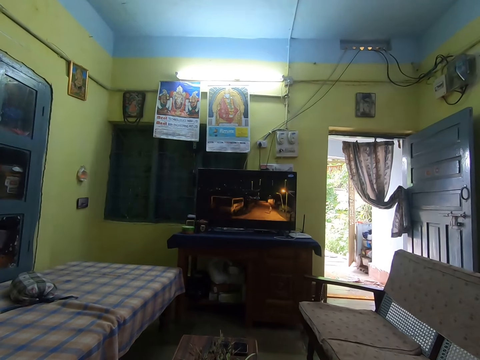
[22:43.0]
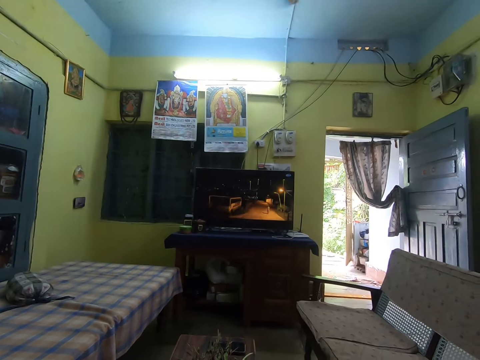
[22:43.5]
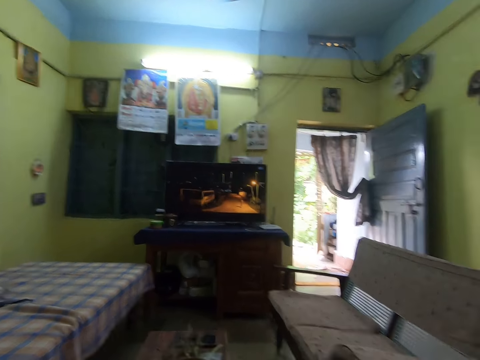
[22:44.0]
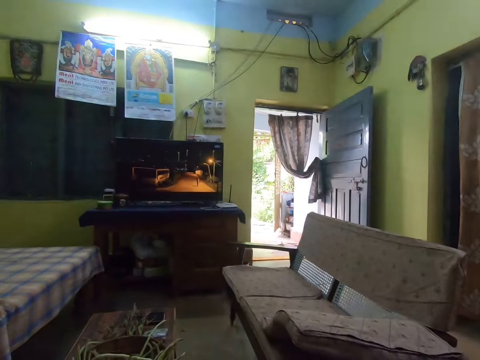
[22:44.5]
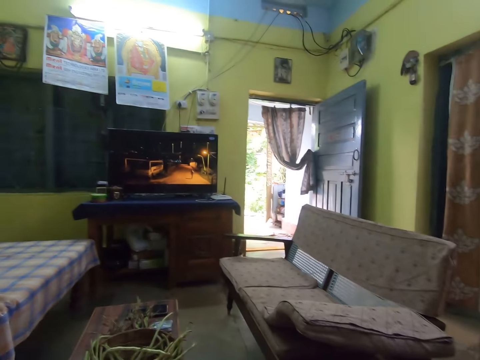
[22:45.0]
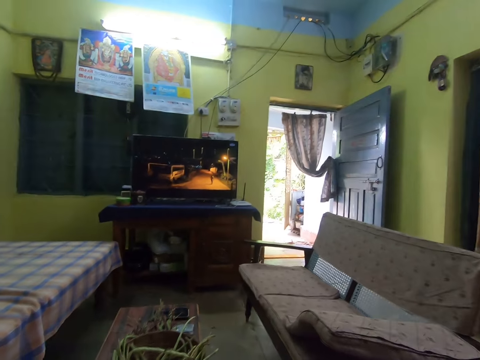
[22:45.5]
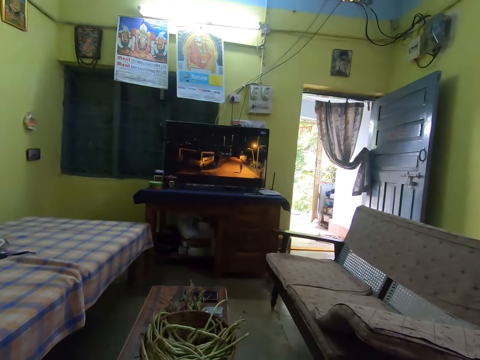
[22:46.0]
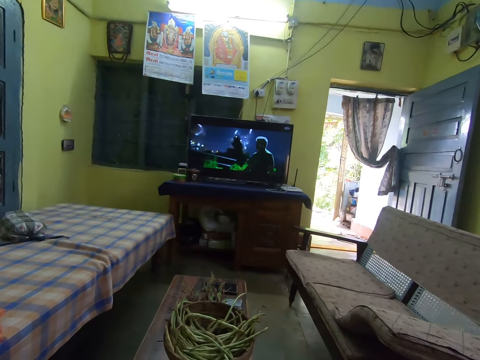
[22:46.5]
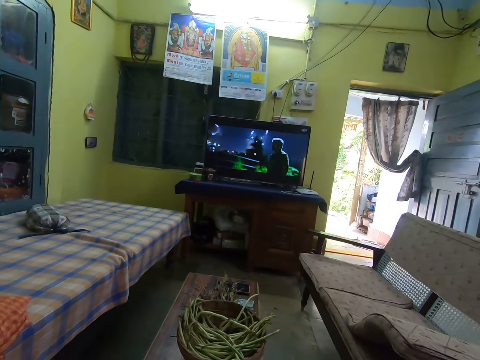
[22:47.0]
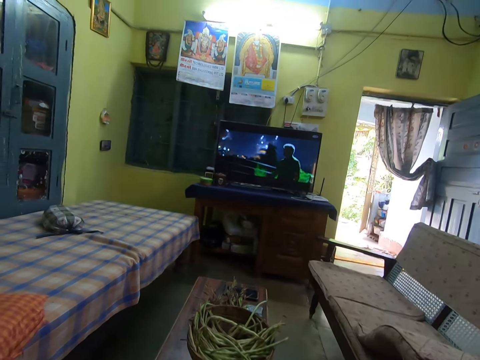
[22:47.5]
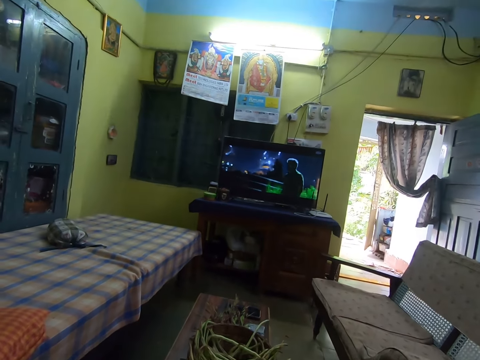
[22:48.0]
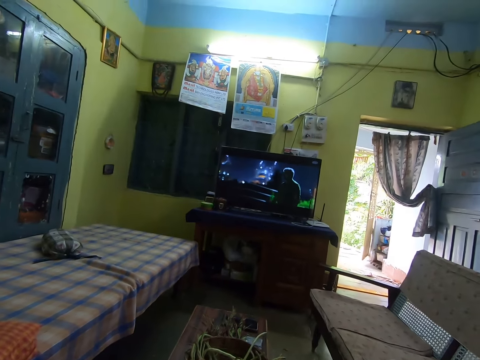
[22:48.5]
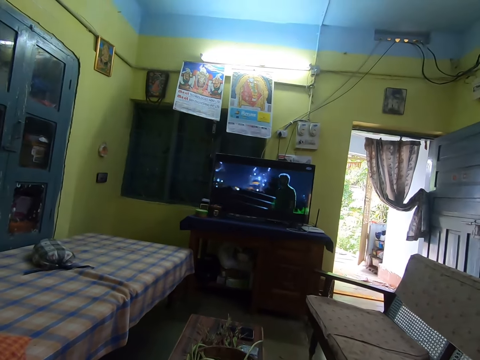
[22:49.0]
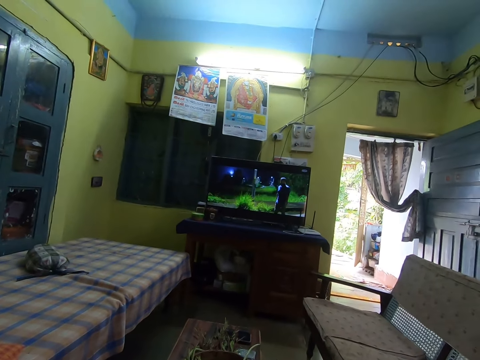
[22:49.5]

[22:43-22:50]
The camera wearer looks around.

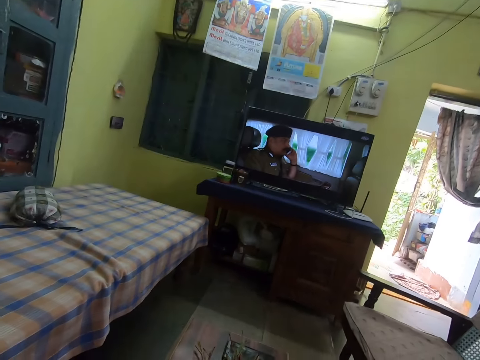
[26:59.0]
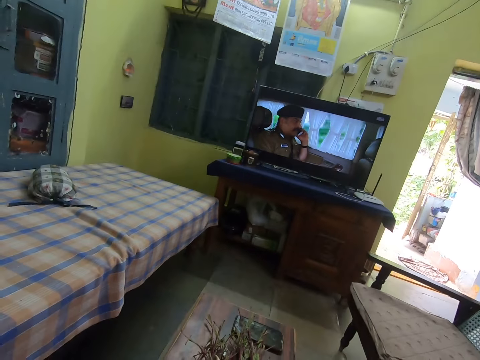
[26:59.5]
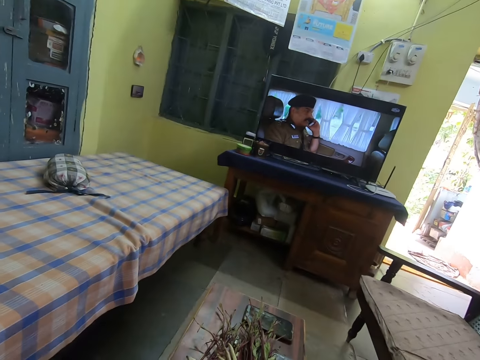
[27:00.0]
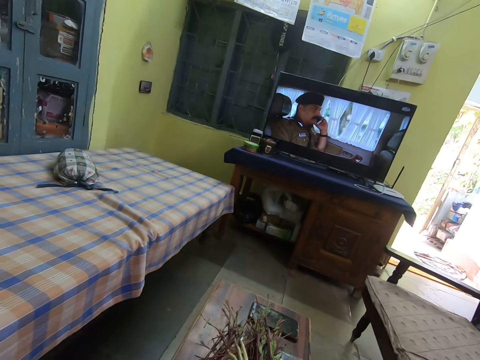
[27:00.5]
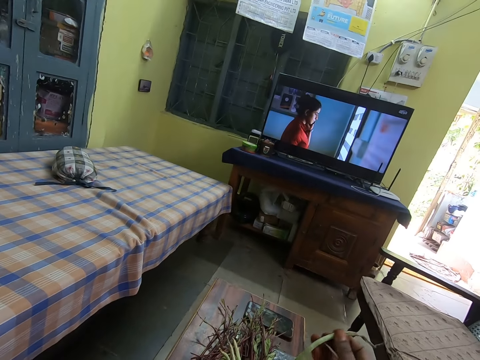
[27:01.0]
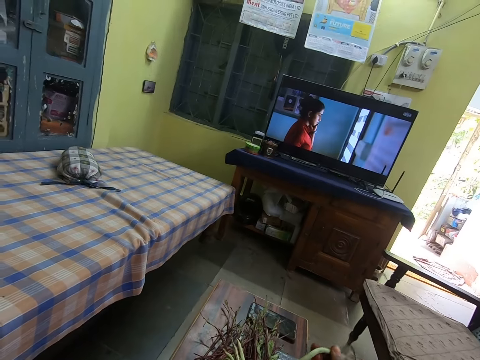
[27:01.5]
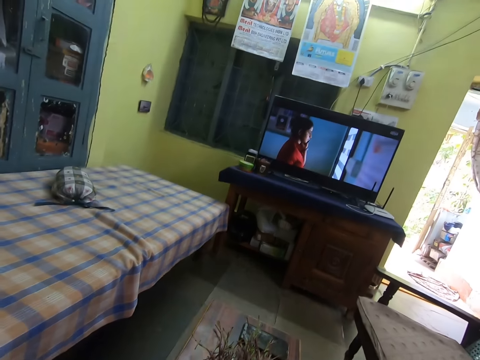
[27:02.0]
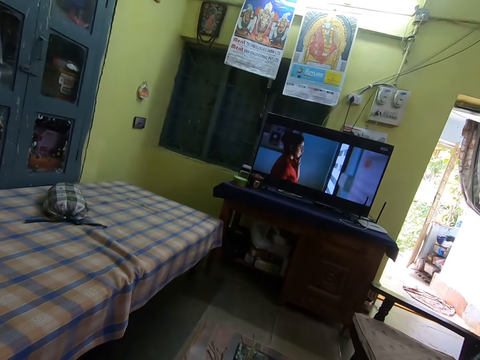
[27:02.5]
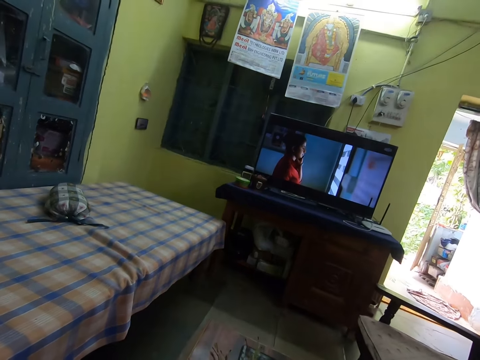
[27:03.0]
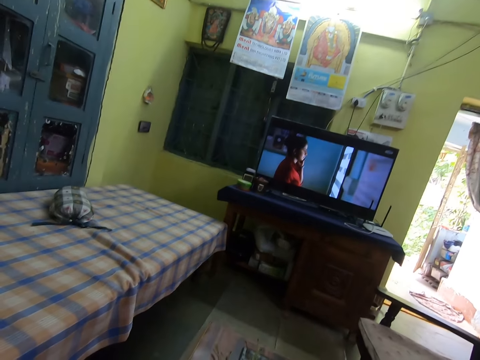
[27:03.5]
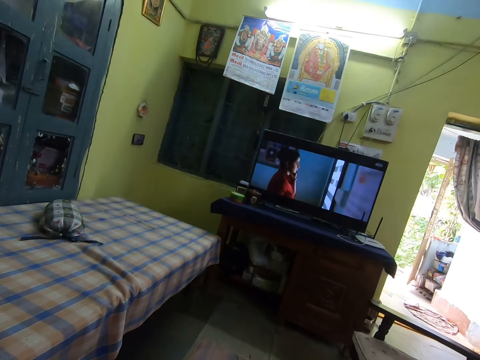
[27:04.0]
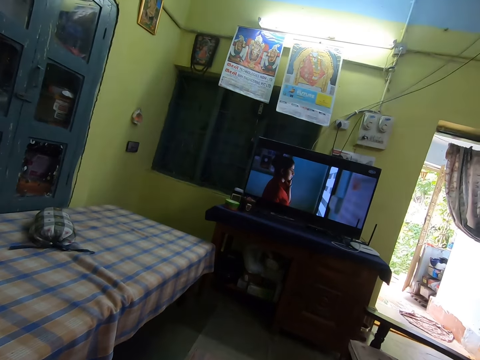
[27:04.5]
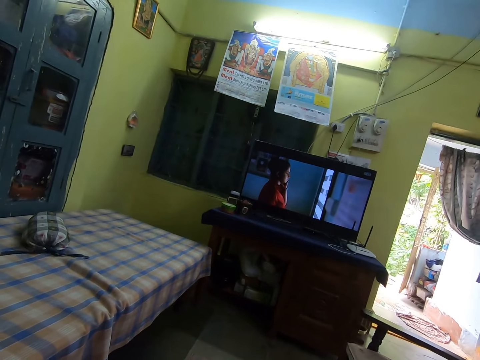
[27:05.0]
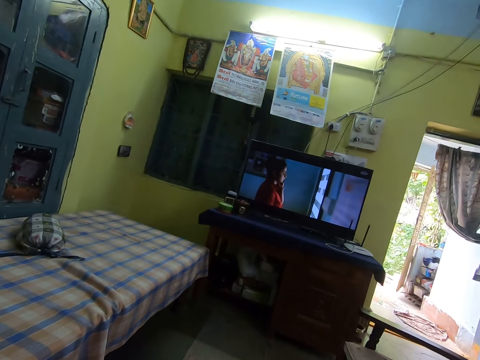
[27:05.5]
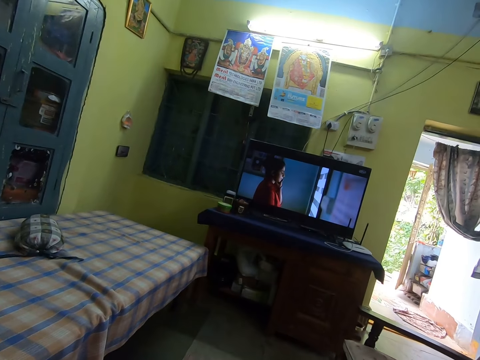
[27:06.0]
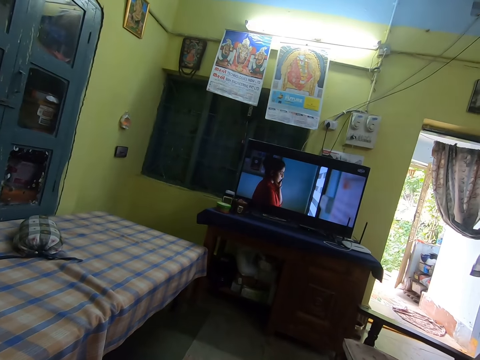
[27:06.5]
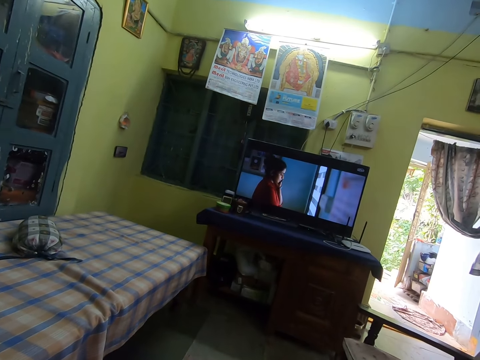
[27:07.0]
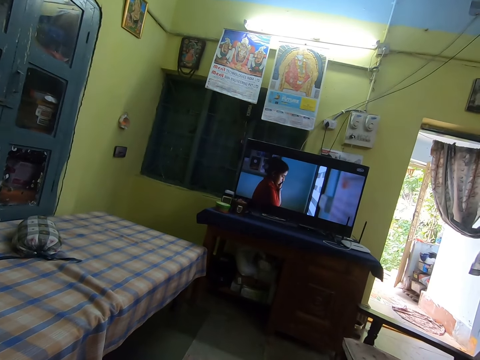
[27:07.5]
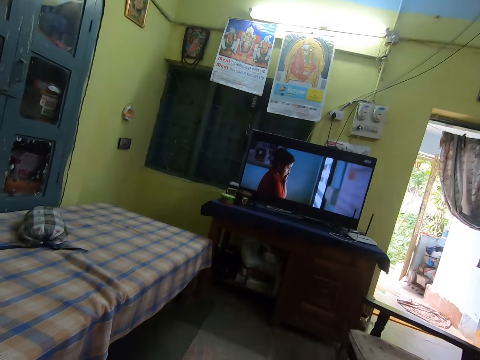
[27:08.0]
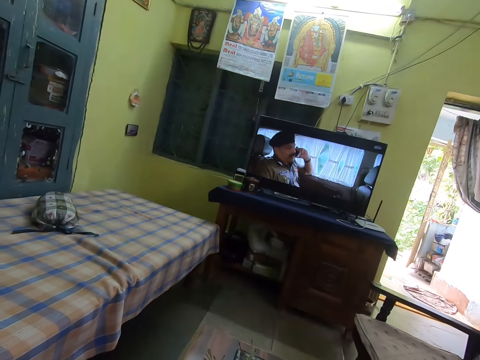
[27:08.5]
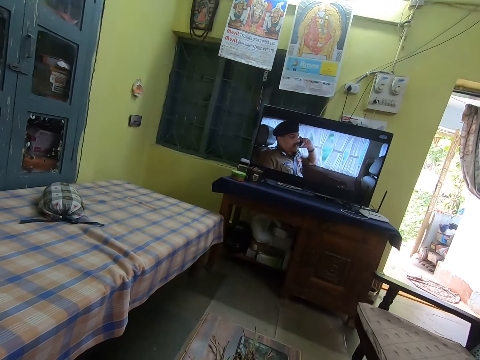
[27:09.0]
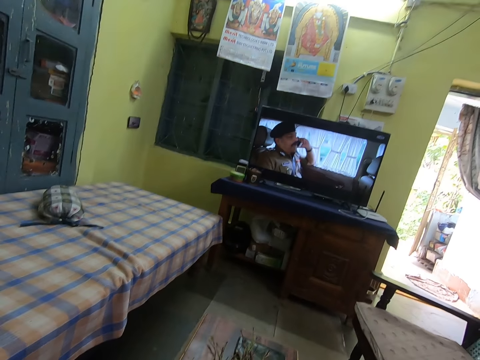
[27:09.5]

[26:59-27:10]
The camera wearer pulls the legume plant in his right hand. He makes vegetables. He watches television.

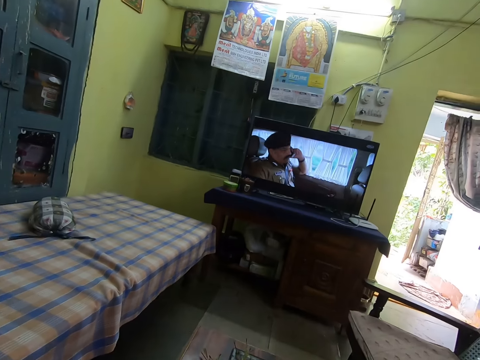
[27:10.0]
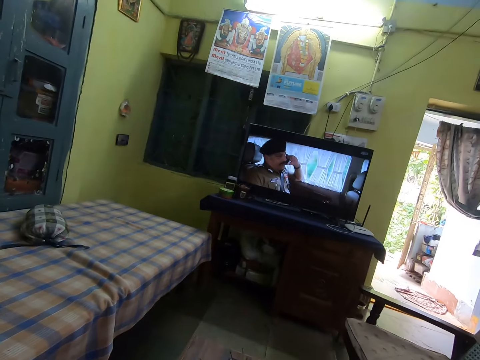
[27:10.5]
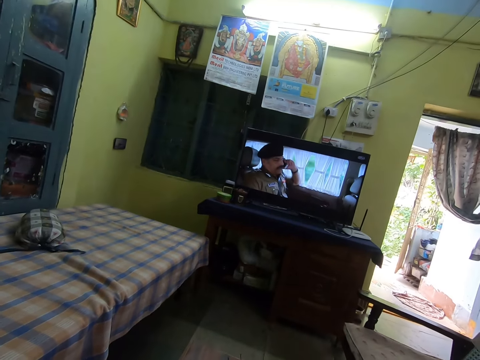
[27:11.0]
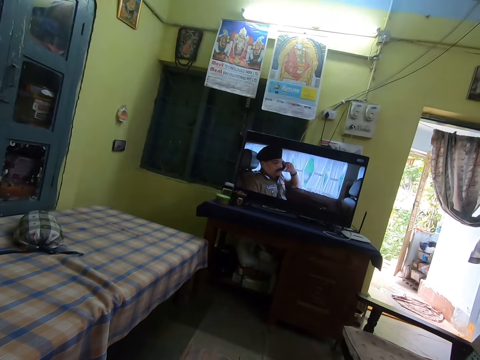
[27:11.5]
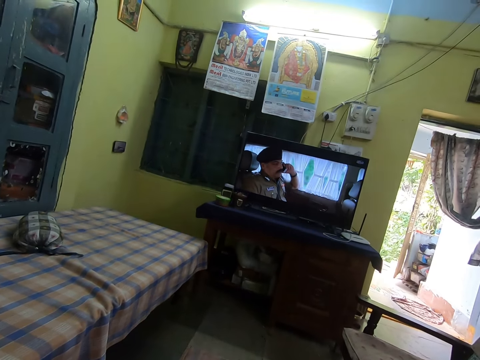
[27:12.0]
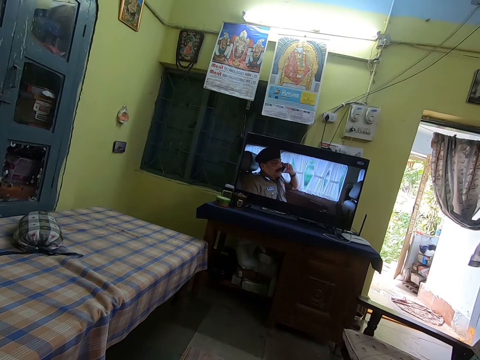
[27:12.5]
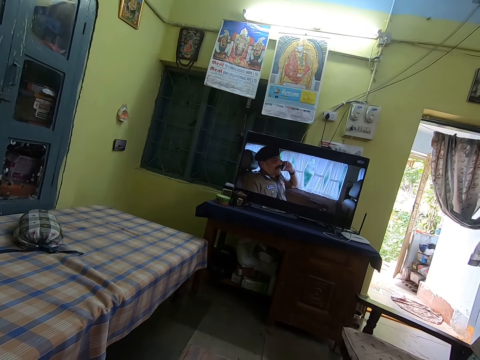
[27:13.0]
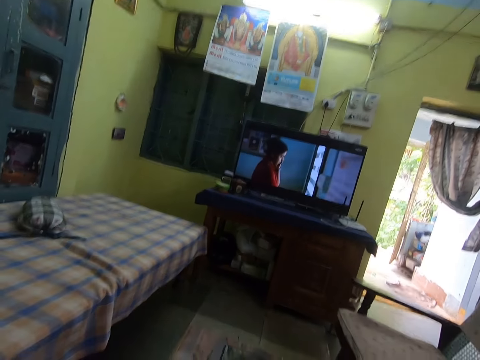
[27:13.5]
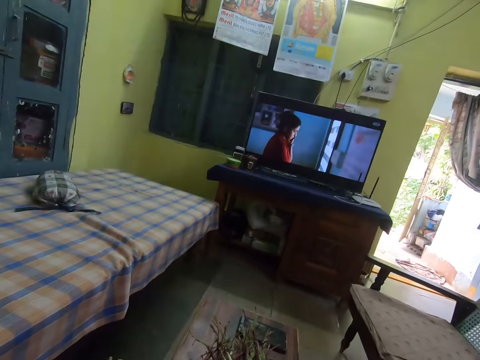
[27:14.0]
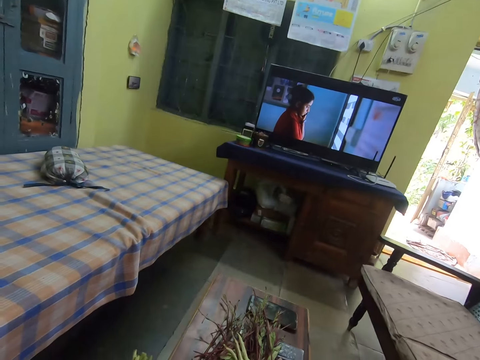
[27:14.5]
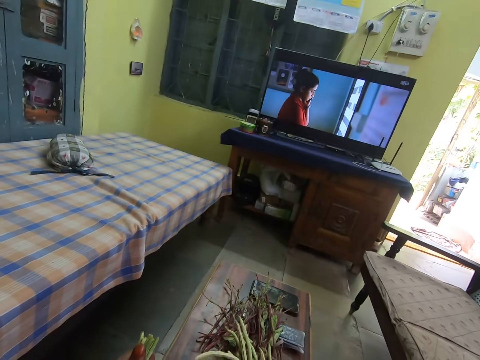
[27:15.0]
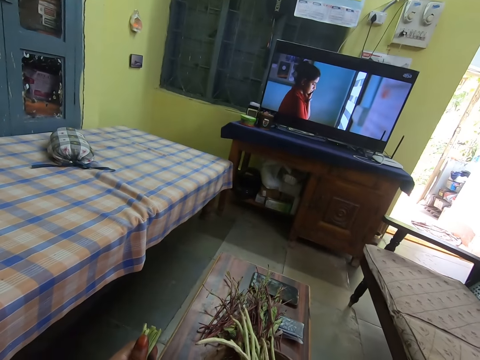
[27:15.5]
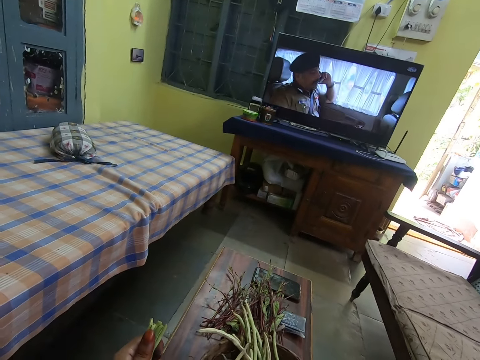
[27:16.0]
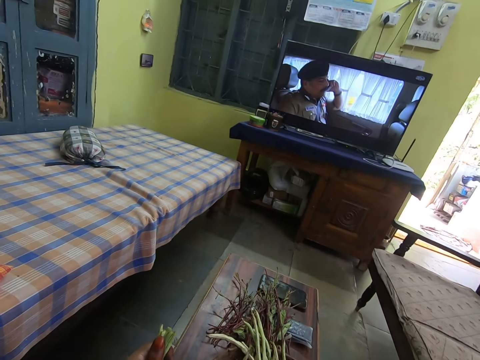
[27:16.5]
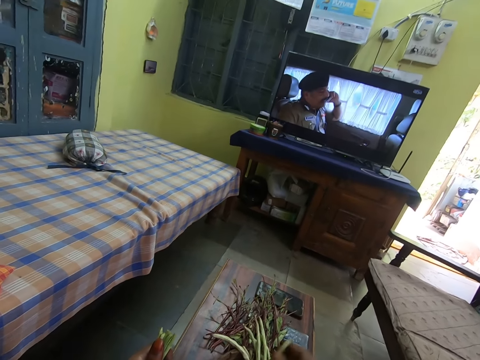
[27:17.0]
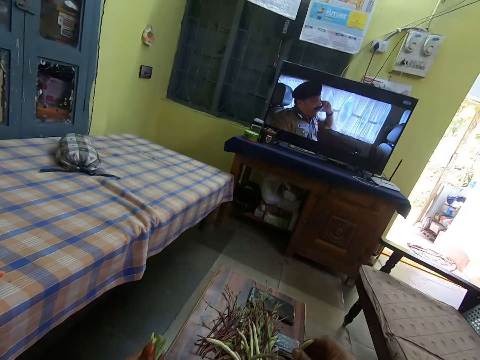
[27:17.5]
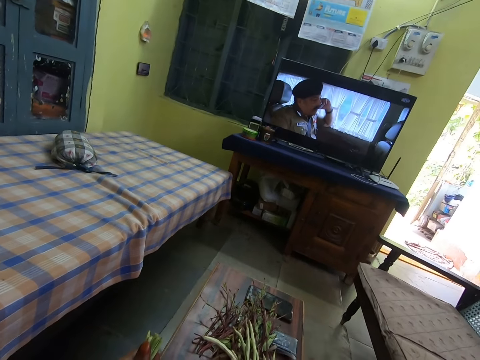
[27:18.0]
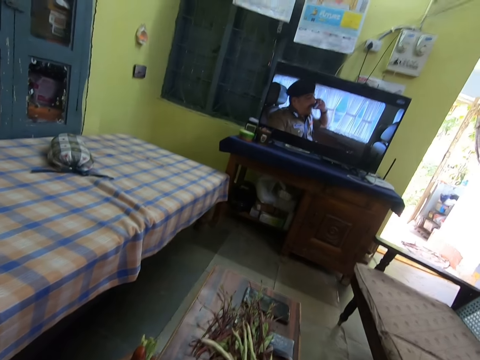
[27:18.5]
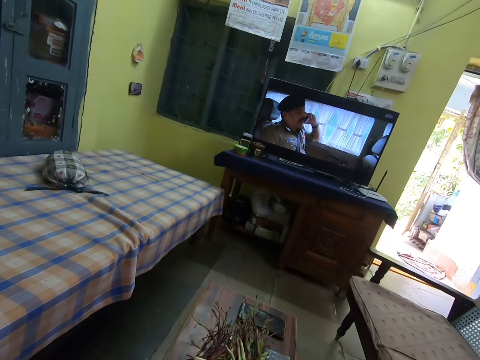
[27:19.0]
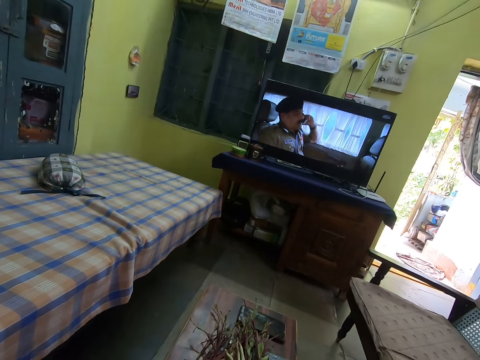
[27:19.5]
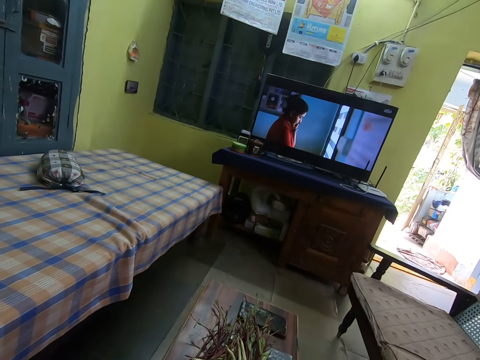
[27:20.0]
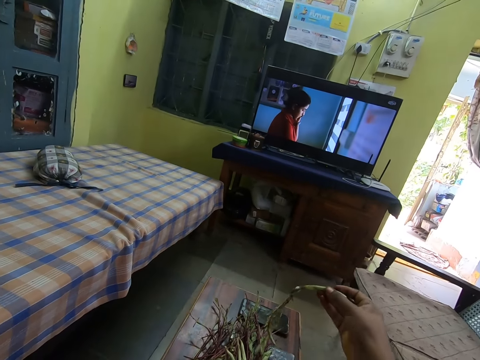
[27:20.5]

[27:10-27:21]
The camera wearer prepares vegetables in the room. He takes a spice from a bunch of spices with his right hand. He drops the spice on a table with his right hand.
